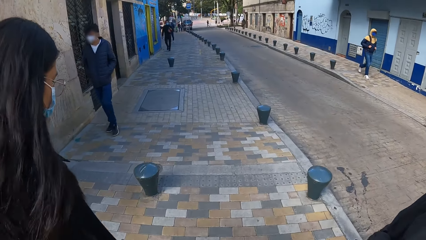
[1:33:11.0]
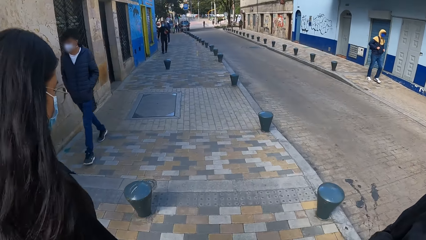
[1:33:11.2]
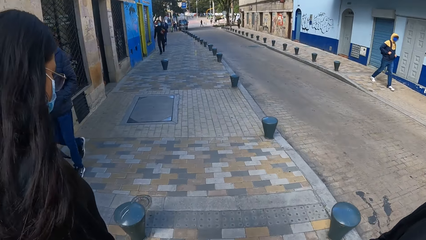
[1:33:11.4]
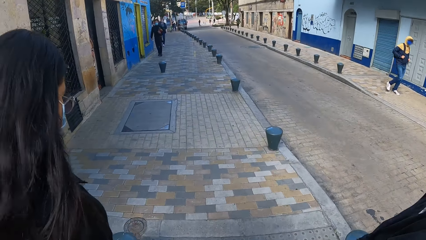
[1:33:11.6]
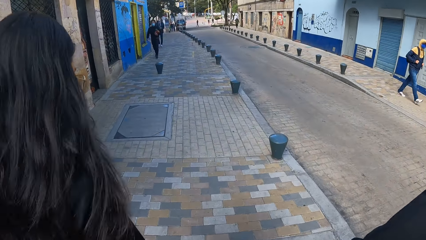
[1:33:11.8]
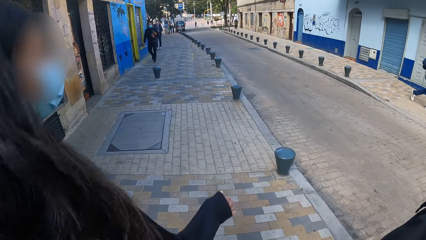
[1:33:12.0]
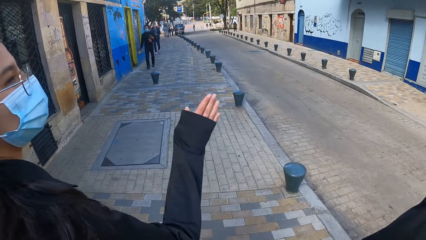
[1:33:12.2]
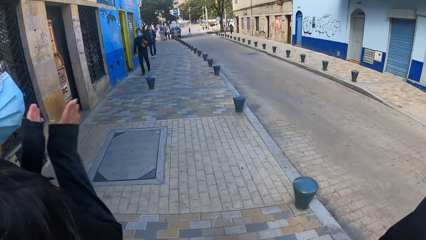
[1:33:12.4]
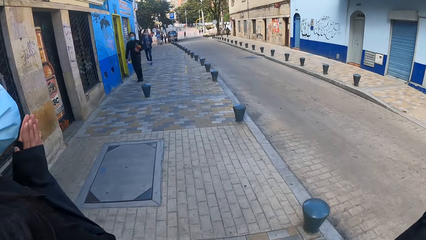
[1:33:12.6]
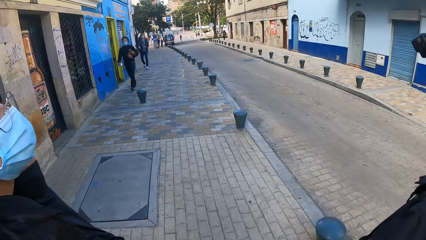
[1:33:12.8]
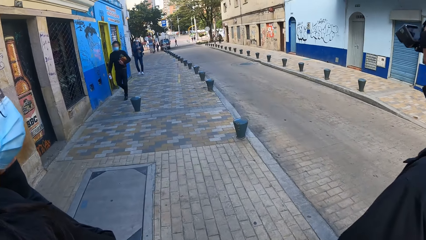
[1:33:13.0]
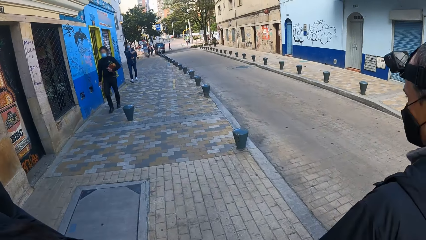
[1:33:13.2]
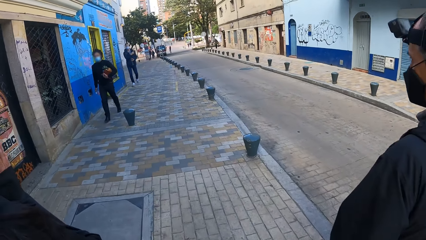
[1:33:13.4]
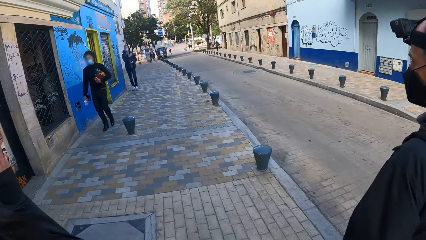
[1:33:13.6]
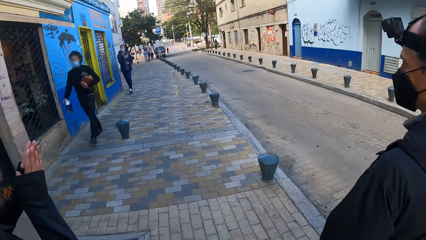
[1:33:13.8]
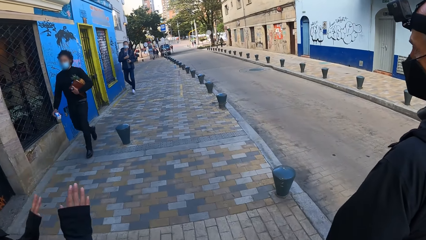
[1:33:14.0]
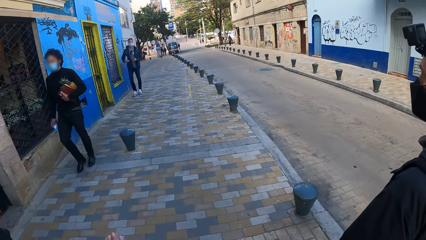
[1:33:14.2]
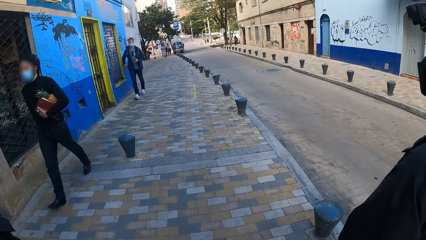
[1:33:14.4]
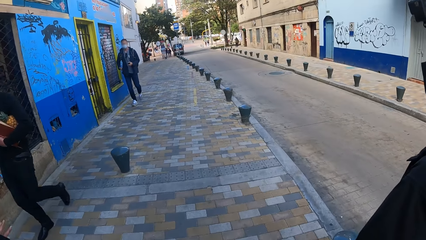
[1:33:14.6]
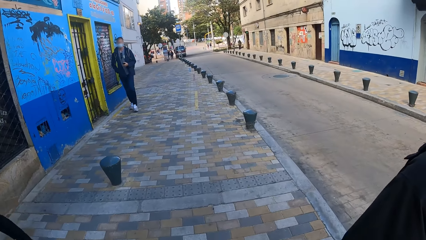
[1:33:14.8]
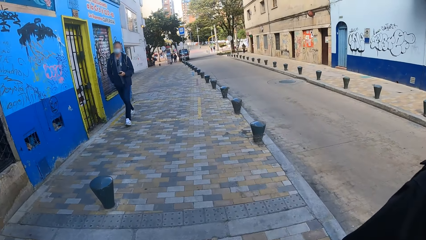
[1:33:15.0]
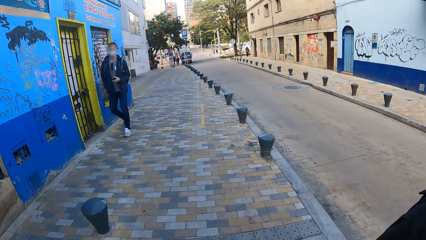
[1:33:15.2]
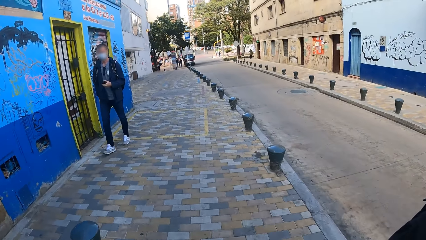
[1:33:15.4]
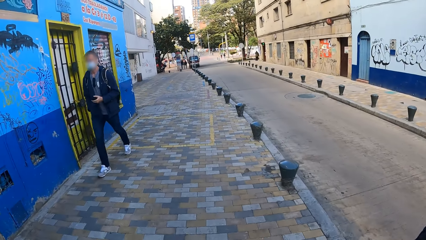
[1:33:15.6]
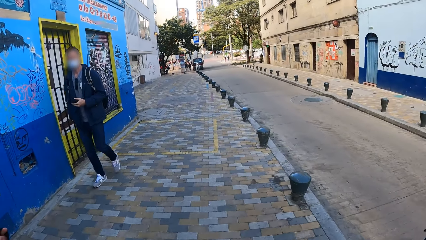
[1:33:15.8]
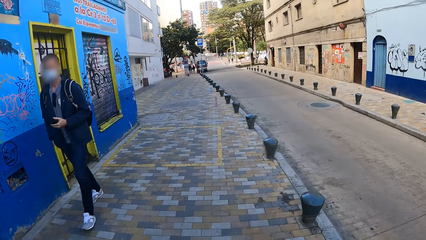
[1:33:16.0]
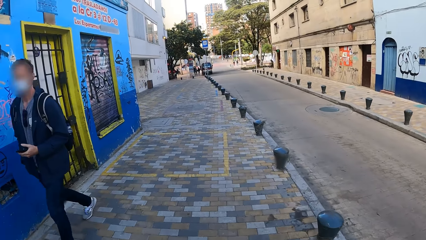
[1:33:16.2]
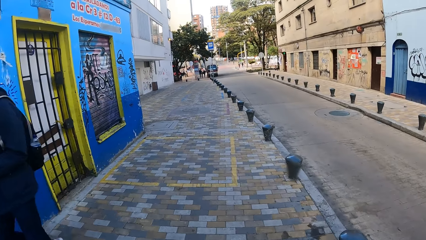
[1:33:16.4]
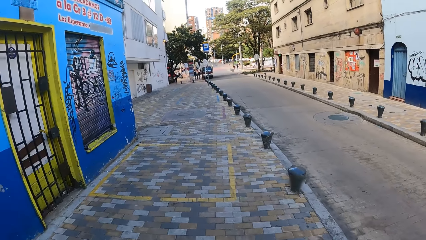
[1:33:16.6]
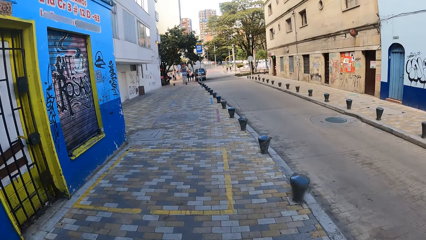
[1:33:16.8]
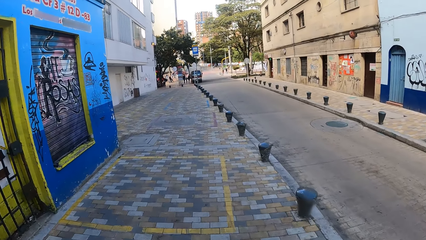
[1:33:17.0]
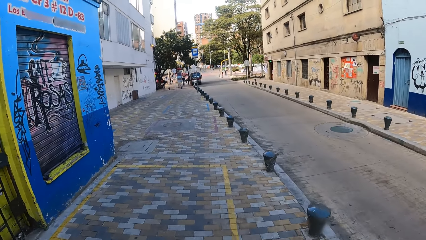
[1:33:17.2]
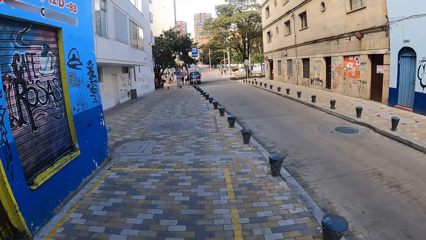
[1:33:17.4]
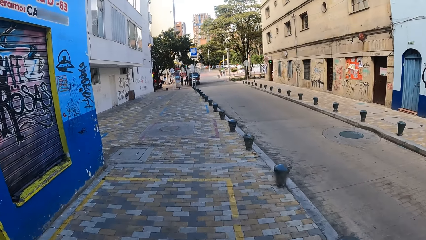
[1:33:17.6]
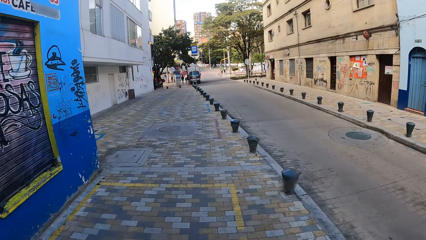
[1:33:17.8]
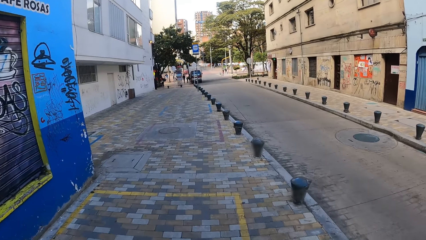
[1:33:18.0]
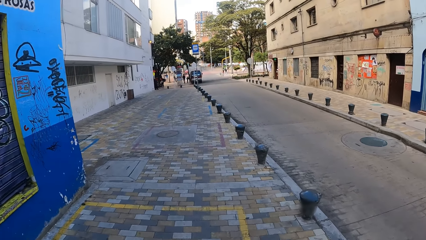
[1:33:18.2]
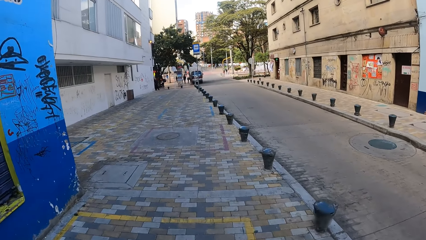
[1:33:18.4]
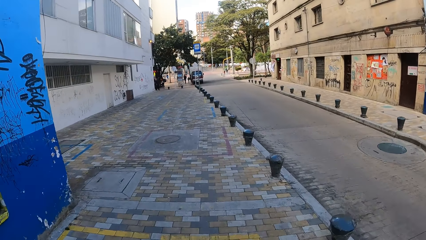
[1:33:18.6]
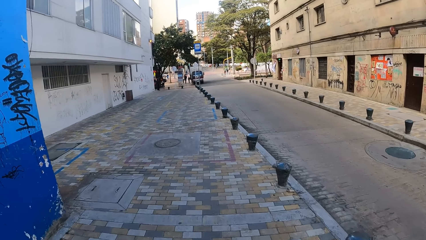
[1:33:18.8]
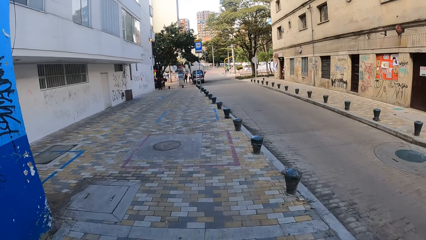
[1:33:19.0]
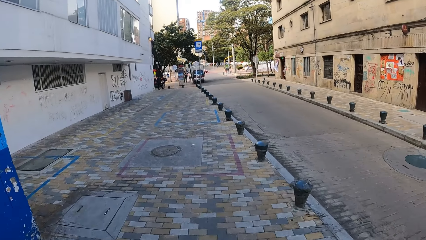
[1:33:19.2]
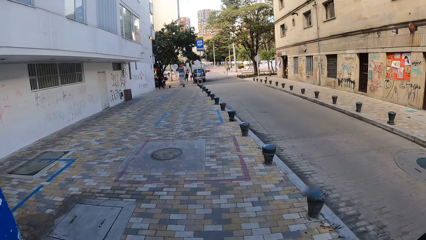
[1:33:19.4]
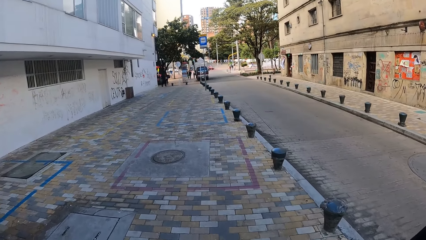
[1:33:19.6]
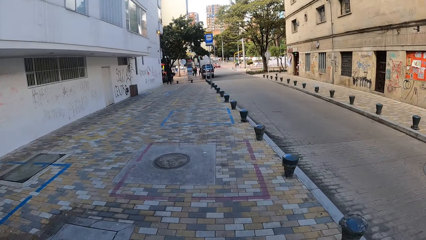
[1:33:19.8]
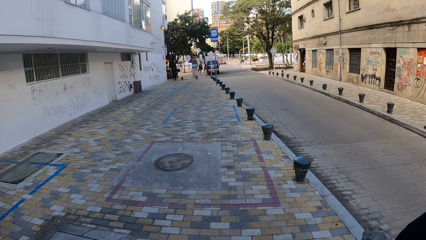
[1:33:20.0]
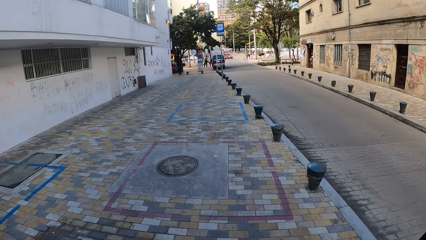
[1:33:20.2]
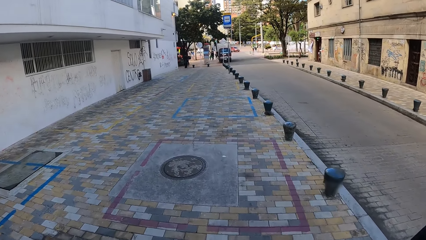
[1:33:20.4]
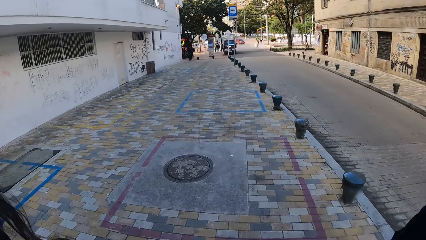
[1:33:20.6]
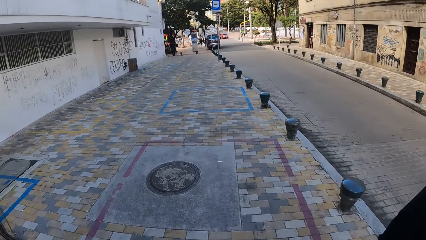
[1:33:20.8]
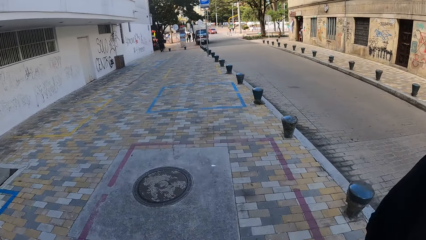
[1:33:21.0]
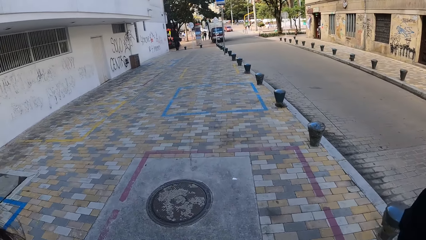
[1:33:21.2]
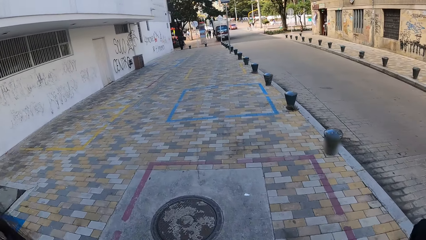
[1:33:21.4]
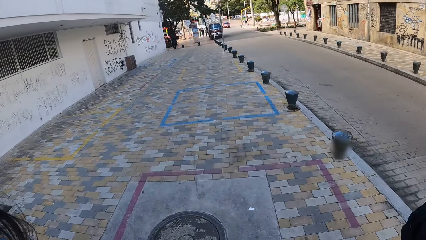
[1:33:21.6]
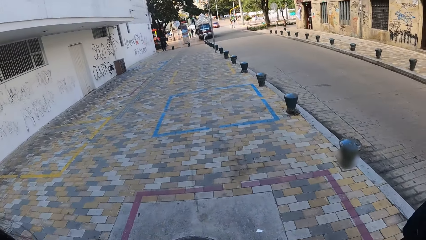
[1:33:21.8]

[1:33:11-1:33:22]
A man walks past a woman, another man and the camera wearer. The woman jams both hands together. She holds her hands together. The second man walks on the pavement. The woman walks on the pavement. Another man walks past the woman, the second man and the camera wearer. The camera wearer walks on the pavement. Another man walks past the woman, the second man and the camera wearer.

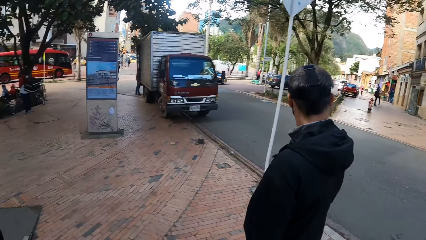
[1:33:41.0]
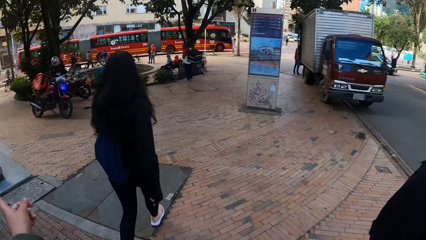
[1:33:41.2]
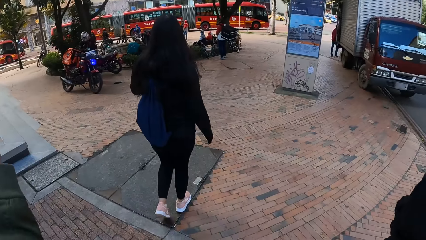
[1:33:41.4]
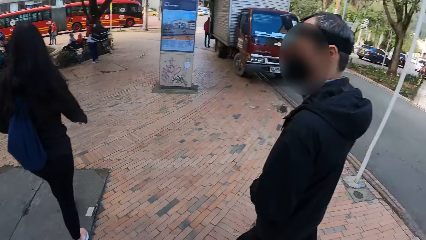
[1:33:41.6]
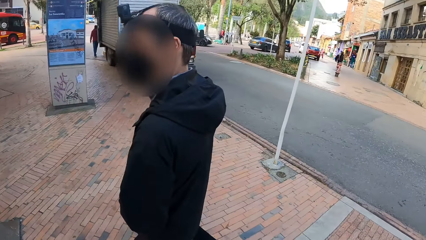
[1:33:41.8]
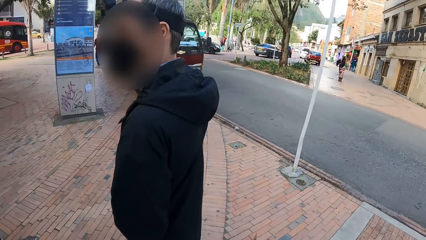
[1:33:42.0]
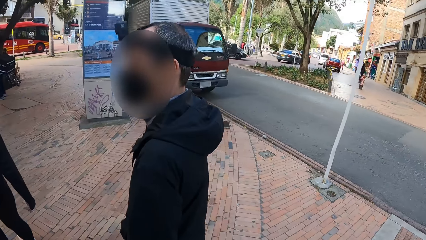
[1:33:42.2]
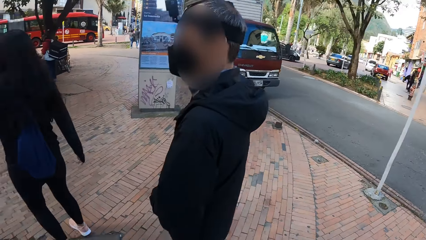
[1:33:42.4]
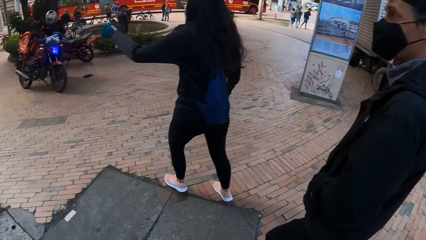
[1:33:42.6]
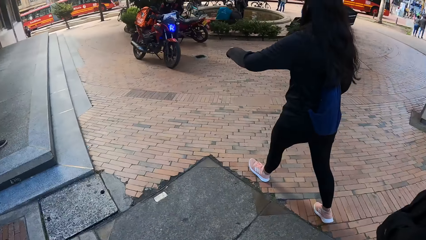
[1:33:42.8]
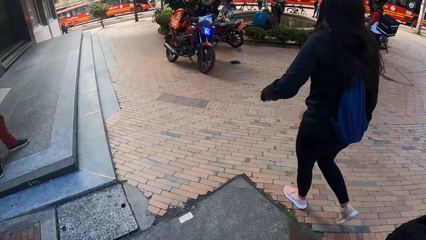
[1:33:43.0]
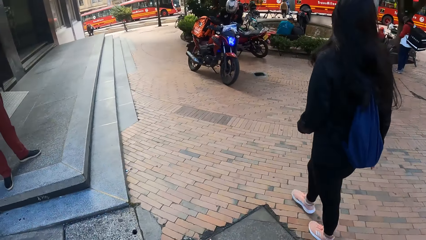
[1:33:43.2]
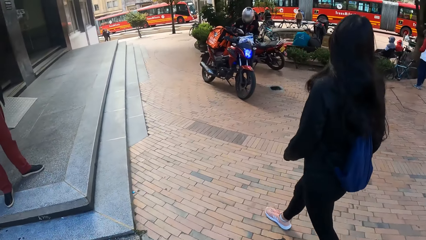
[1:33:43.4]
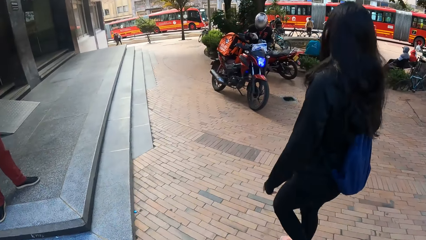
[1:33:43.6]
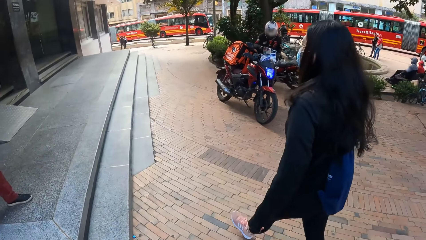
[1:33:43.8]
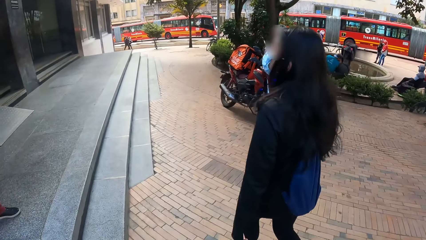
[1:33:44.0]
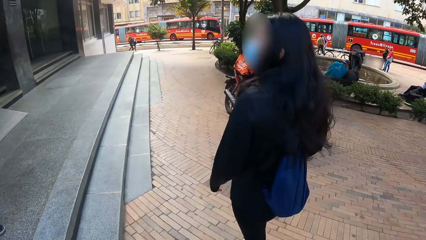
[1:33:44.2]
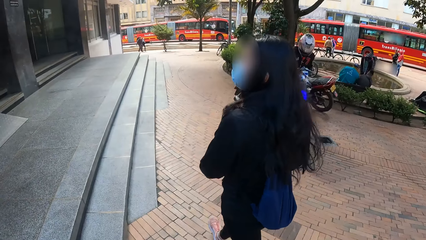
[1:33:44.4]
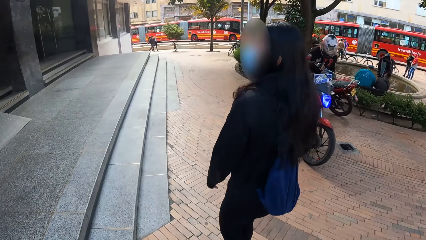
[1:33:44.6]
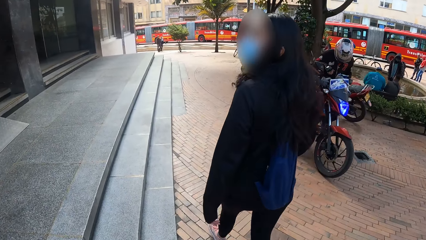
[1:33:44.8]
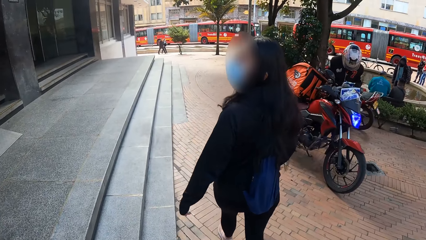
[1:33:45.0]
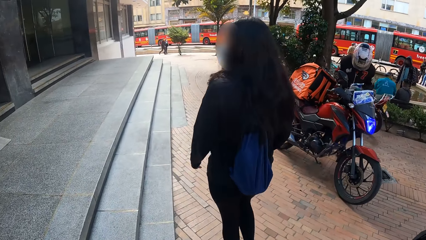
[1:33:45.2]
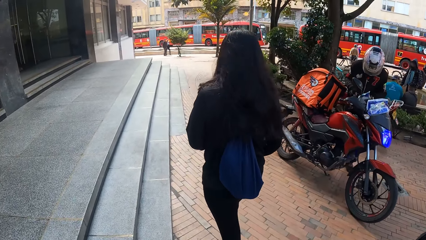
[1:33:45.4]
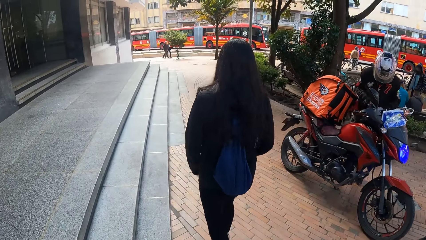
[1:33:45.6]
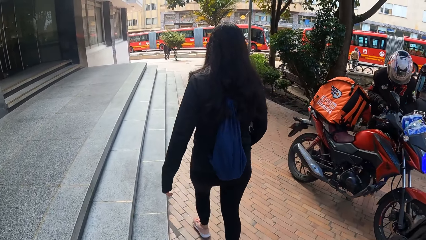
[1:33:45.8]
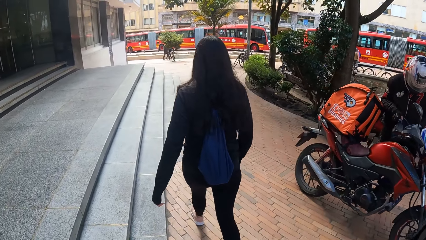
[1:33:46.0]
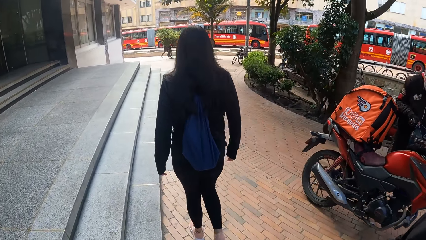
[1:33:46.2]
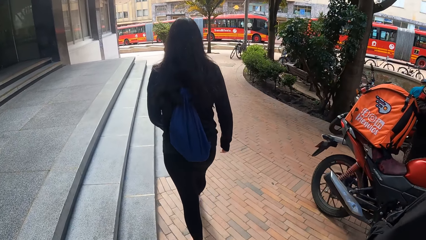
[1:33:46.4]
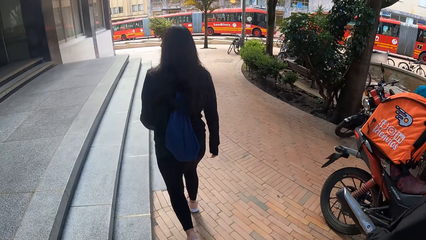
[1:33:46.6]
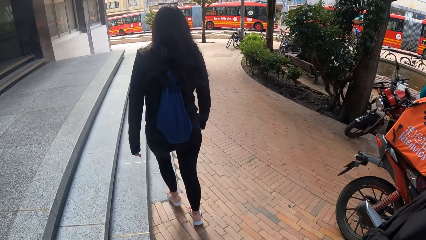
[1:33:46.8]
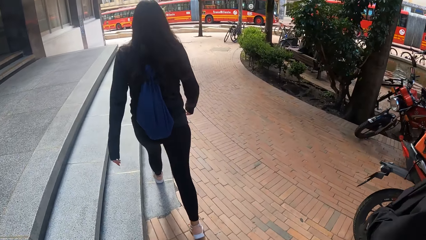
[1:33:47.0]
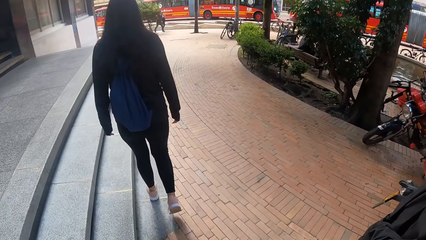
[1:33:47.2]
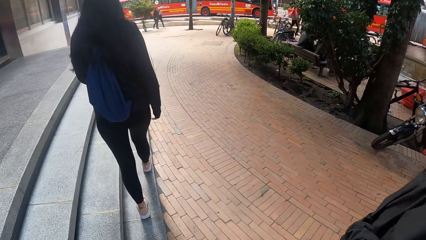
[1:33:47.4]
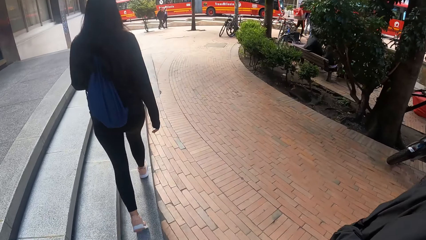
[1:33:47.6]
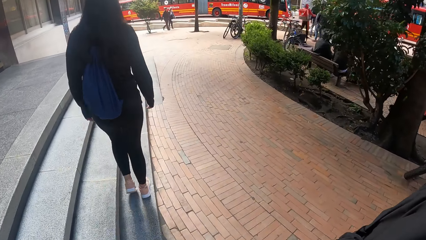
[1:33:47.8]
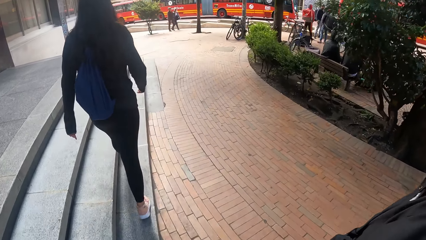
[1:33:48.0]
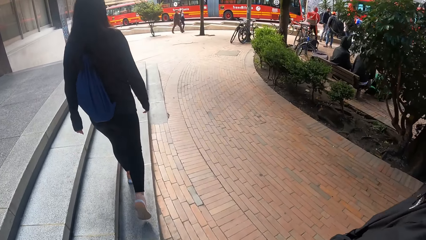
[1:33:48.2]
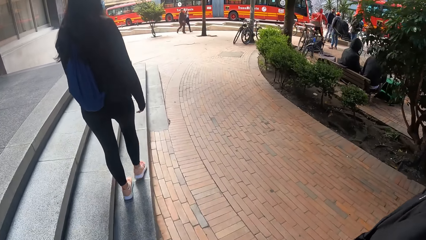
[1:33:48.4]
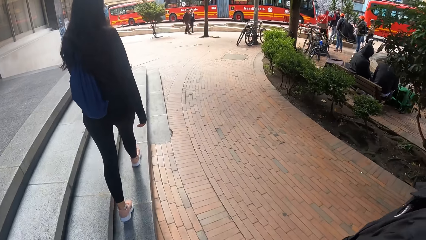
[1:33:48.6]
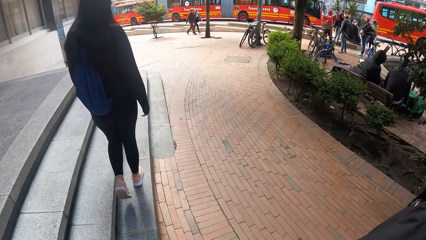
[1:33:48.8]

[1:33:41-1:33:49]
A woman stretches her left hand. She walks on the stairs.
